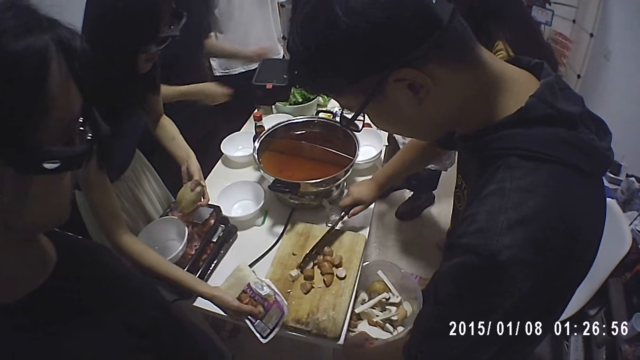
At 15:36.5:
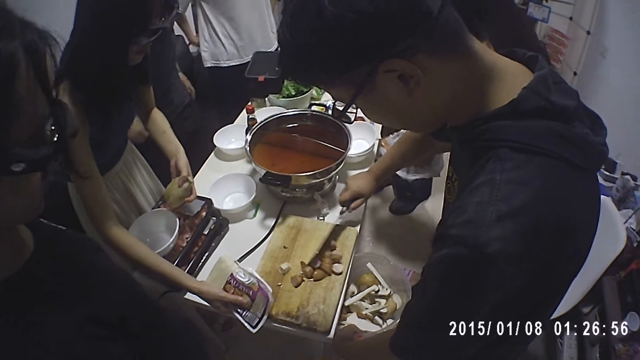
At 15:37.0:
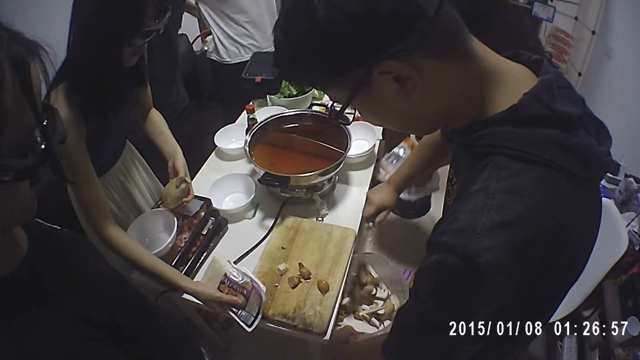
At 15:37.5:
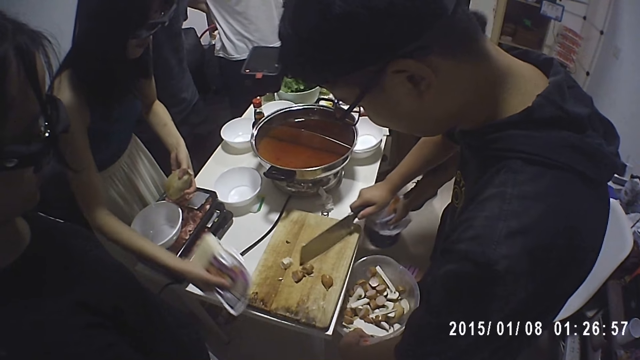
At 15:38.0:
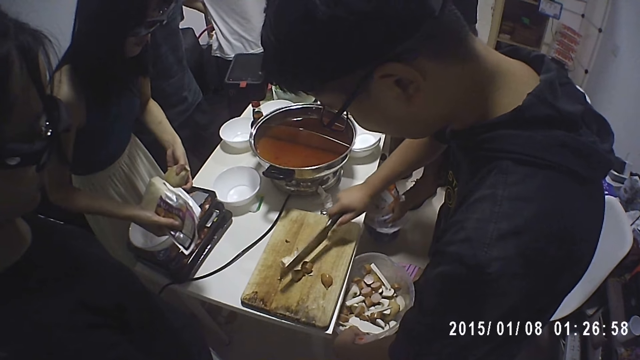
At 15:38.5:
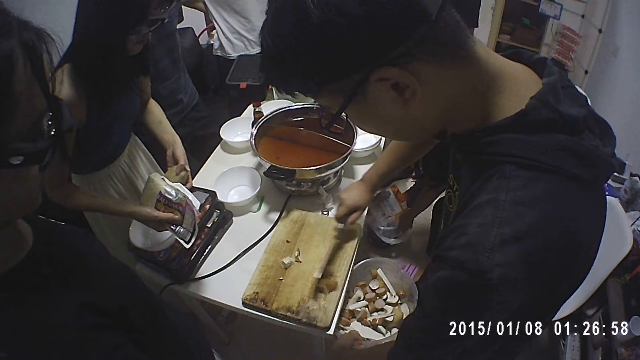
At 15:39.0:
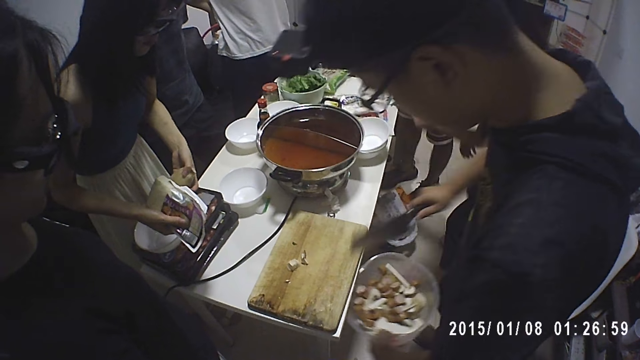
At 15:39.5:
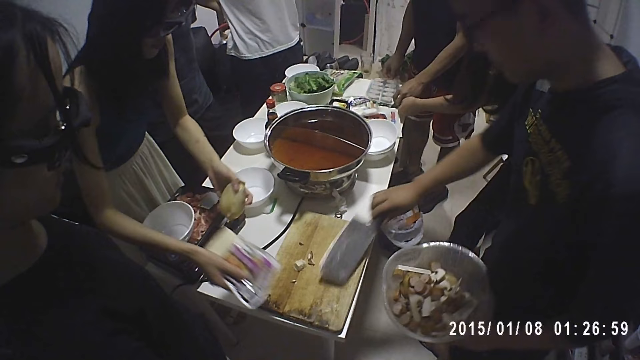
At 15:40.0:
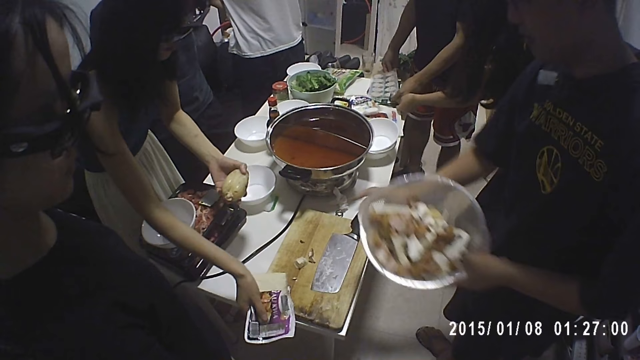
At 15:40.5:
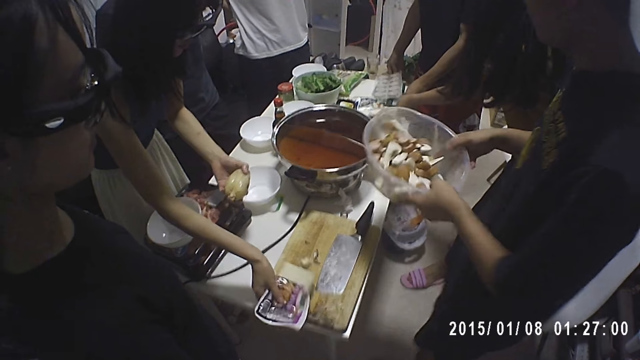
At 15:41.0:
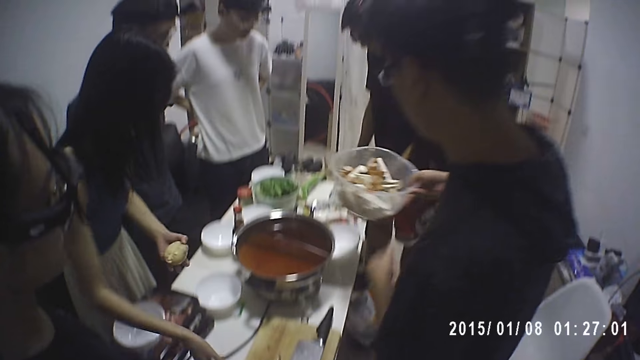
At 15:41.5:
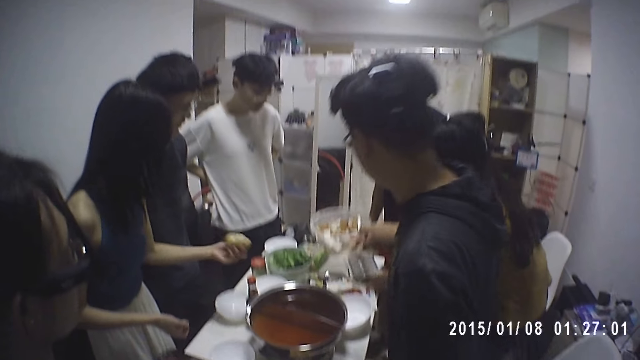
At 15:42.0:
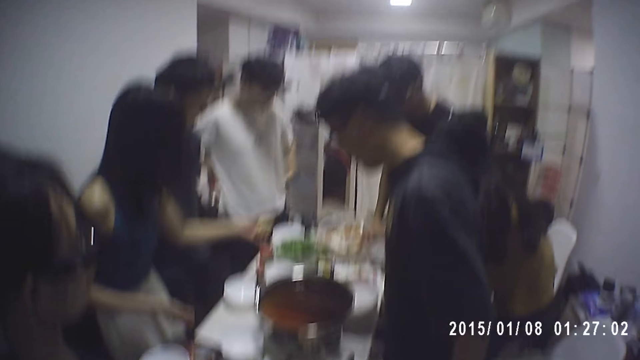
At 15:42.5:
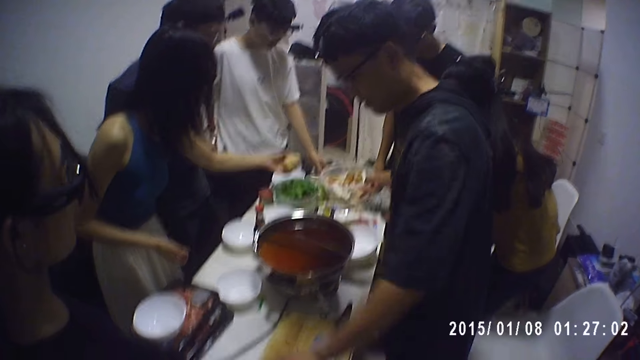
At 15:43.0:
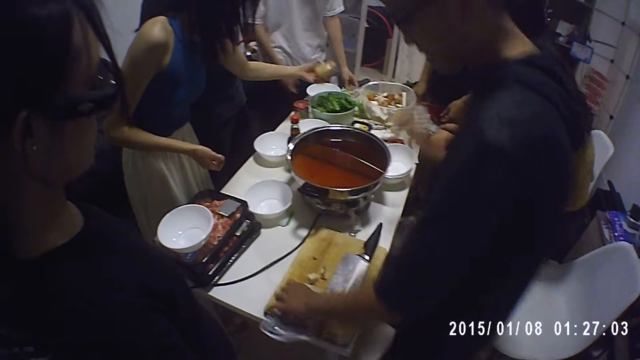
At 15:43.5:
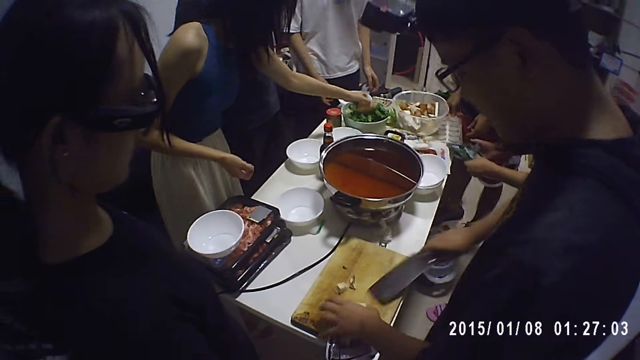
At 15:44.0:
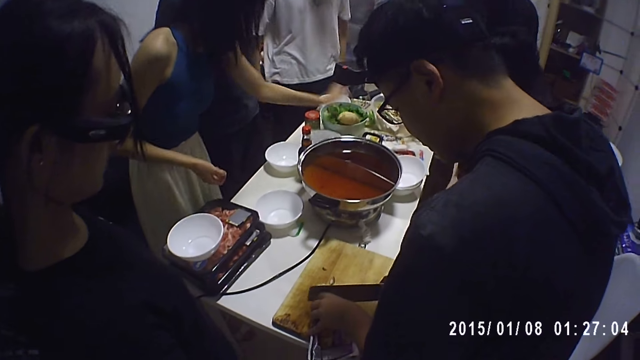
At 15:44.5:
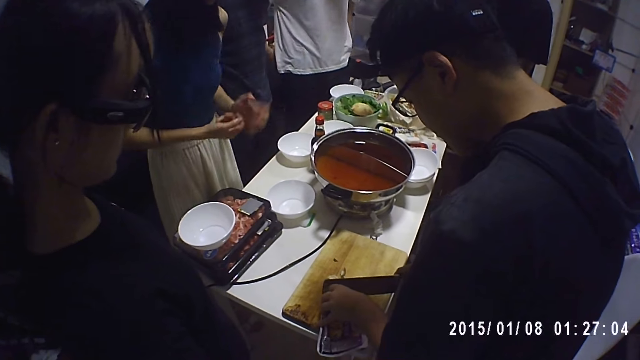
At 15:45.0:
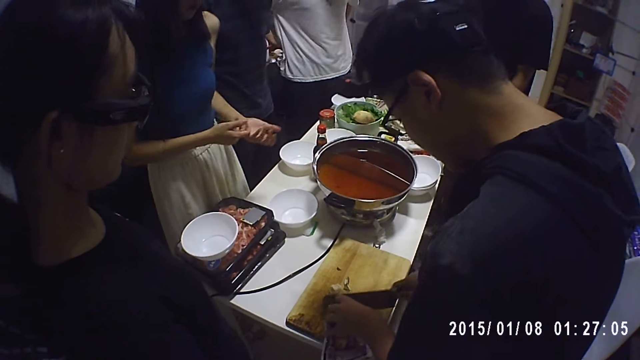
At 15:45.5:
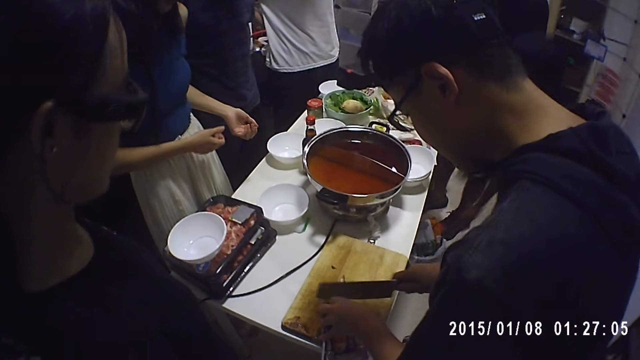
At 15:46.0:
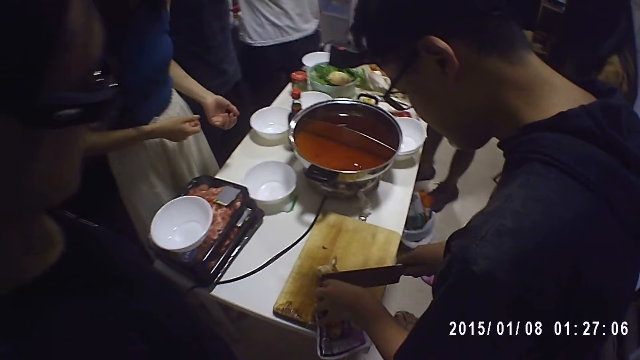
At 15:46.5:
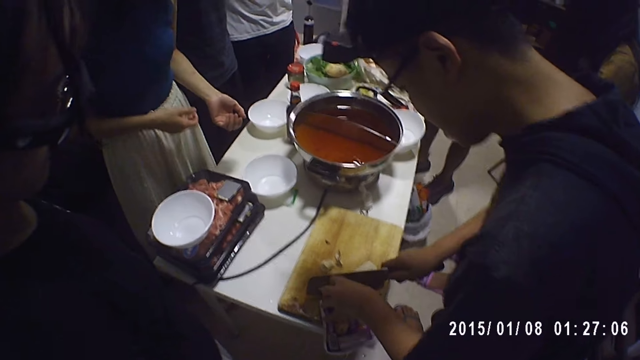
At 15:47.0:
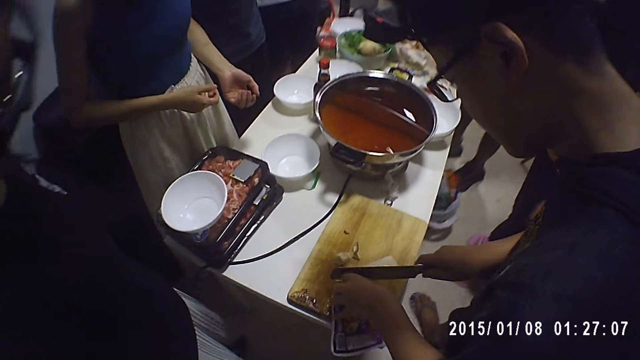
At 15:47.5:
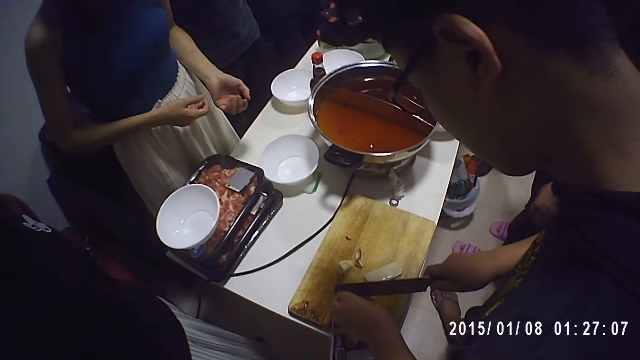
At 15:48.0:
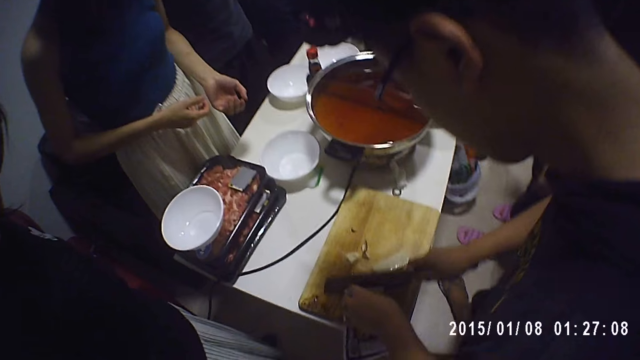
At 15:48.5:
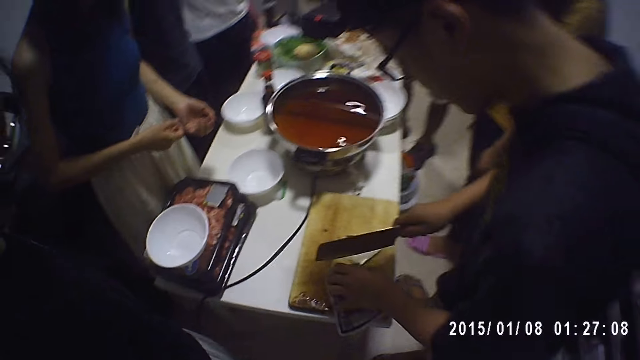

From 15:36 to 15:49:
A woman drops the trash bin on the floor with her right hand. A man drops the knife in his right hand on the chopping board. Another woman drops the pack of cheese on the chopping board with her right hand. The man drops the bowl on the table with his right hand. The man touches the cheese on the chopping board with his left hand. The other woman drops the potato in her left hand in a bowl of vegetable. The man picks up the knife on the chopping board with his right hand. The first woman takes a nylon on the table with both hands. The man cuts the cheese on the chopping board with the knife in his right hand. The first woman throws the nylon in the trash bin with both hands.

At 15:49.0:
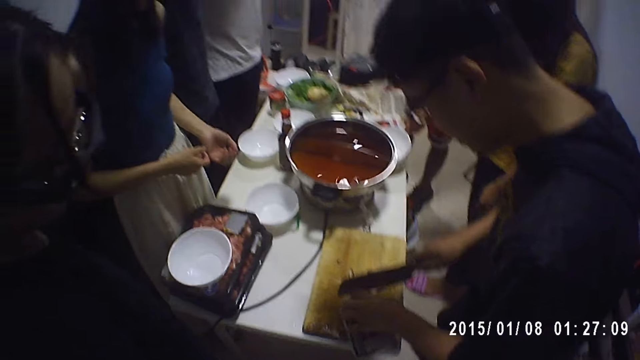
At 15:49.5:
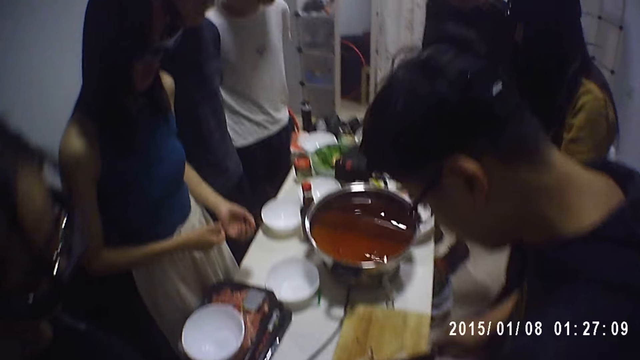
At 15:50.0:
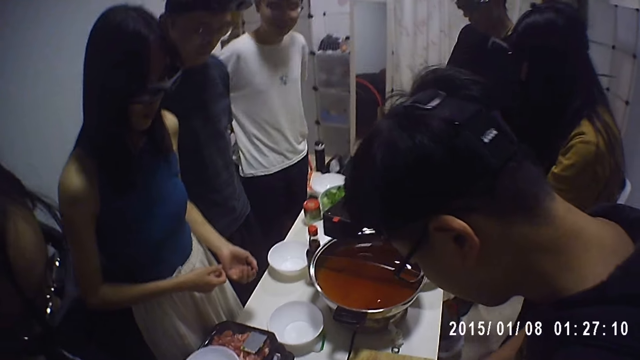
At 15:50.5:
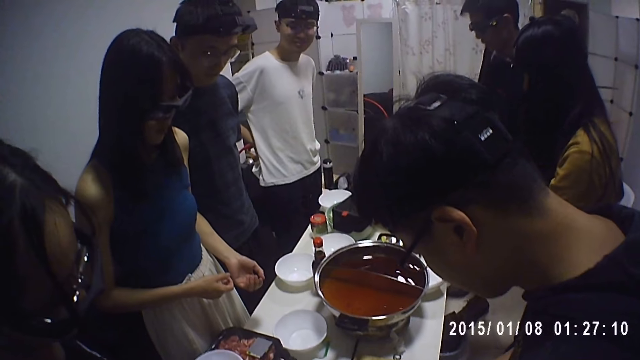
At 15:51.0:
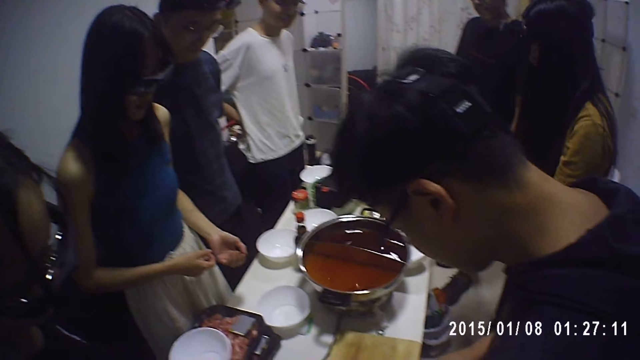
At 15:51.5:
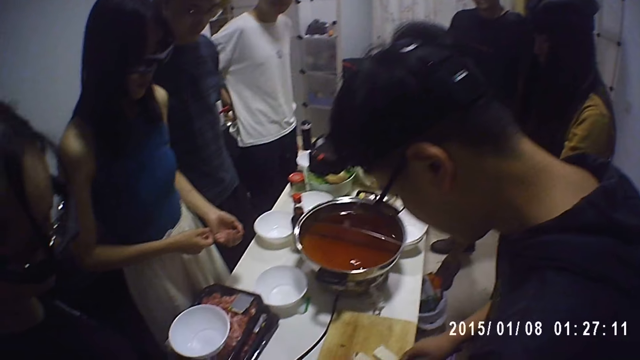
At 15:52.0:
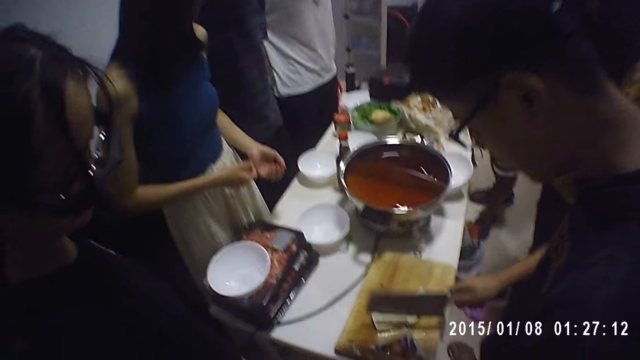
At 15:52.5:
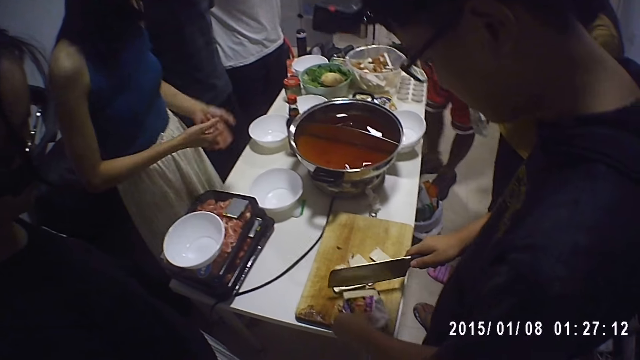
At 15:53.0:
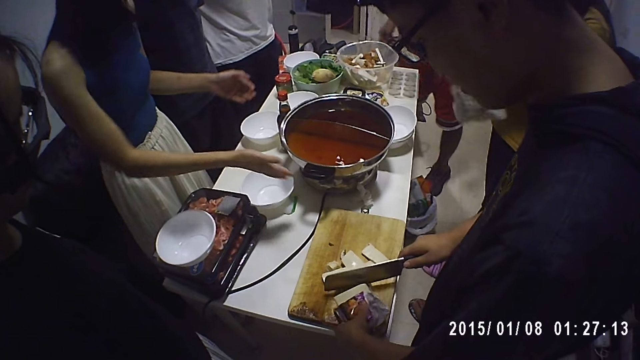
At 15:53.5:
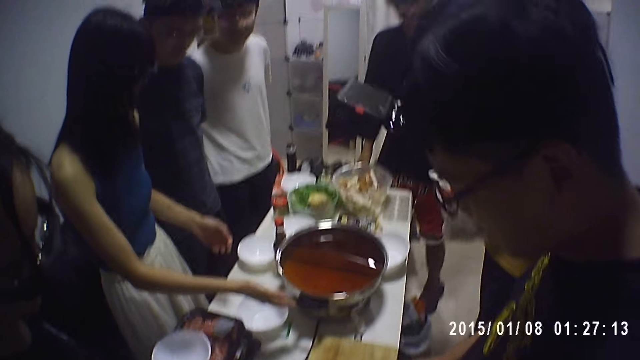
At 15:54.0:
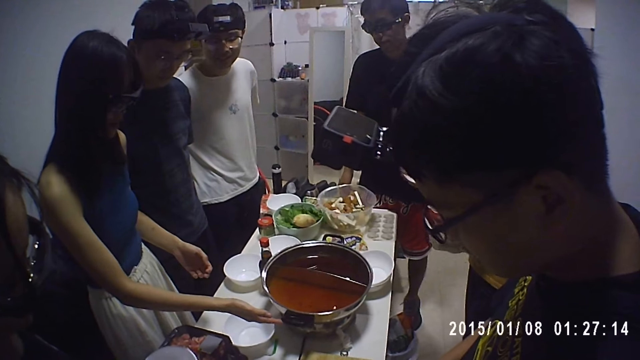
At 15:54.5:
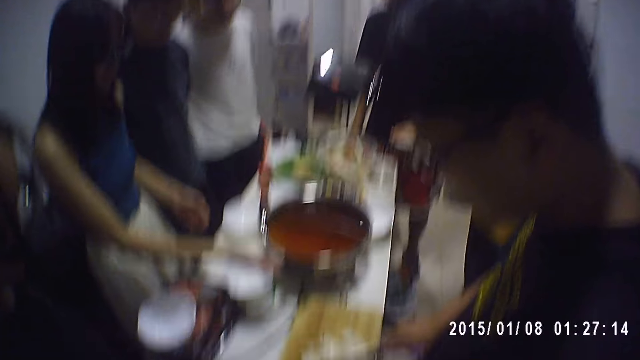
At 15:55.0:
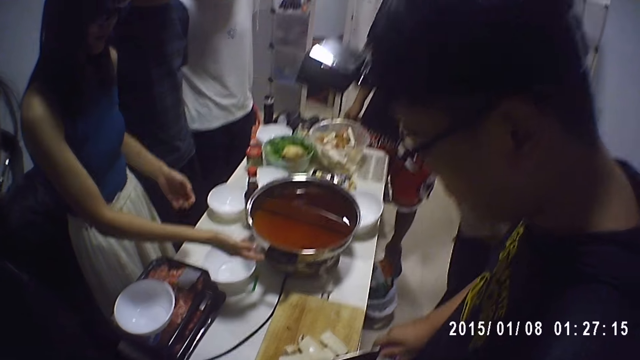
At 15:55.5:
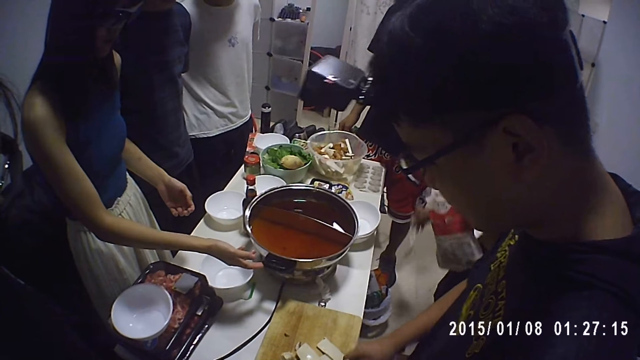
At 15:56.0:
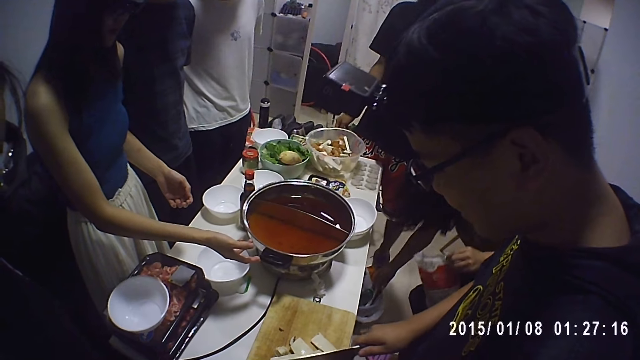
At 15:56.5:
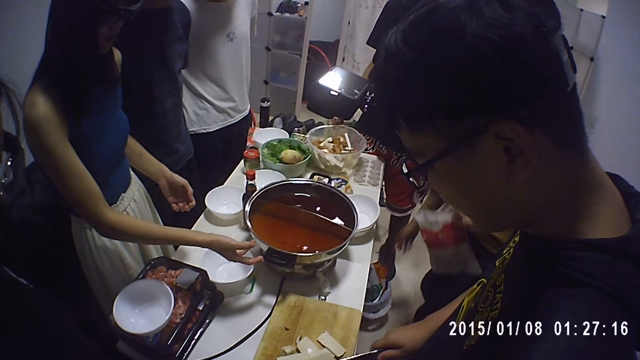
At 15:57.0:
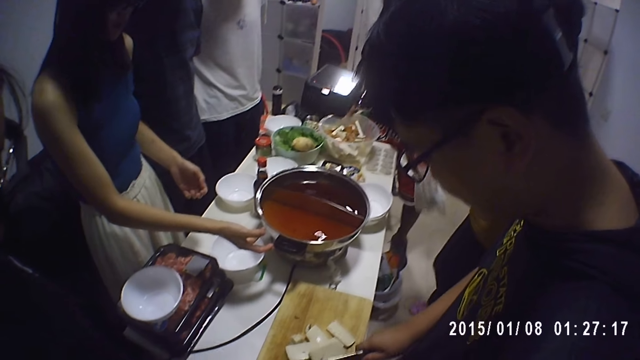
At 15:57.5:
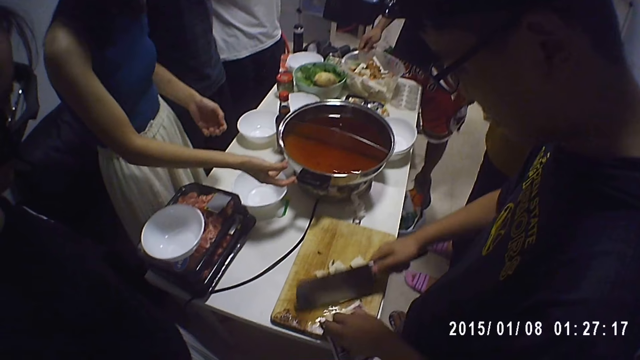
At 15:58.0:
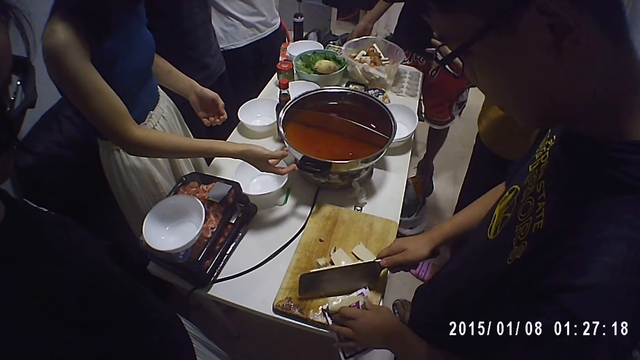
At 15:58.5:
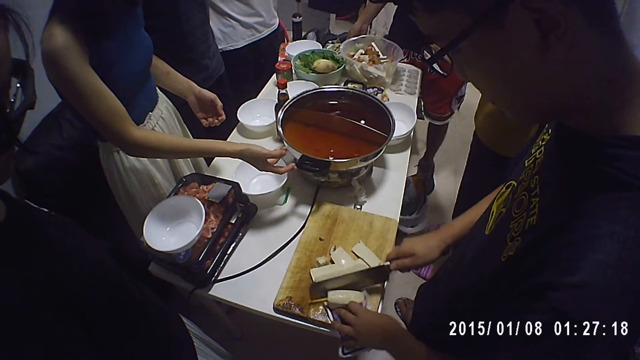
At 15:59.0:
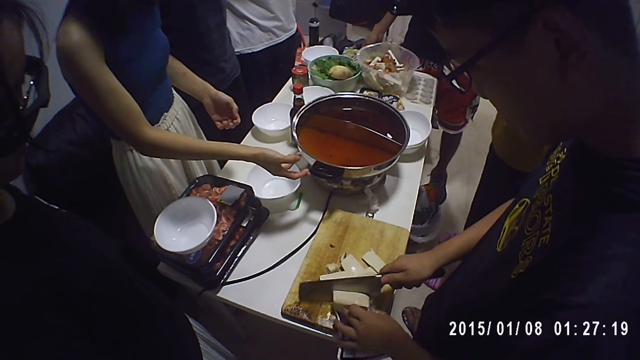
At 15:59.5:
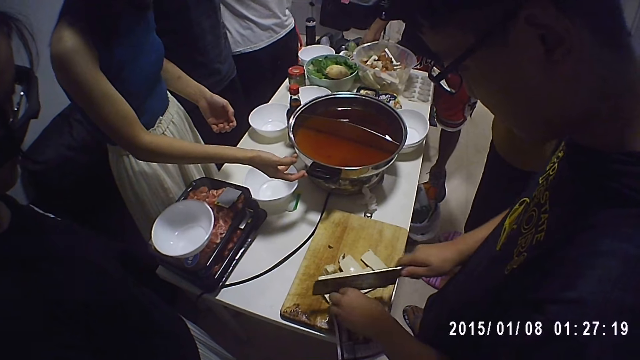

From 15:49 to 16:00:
A woman throws a nylon in the trash bin with her right hand.
